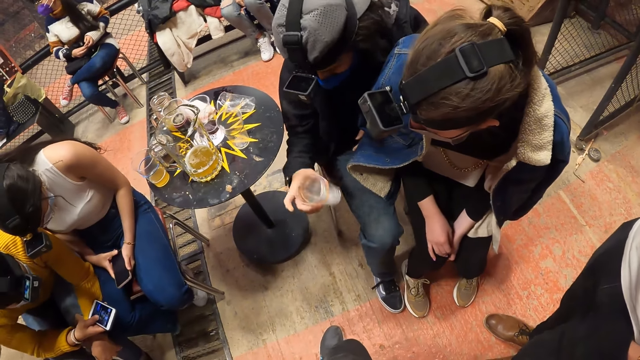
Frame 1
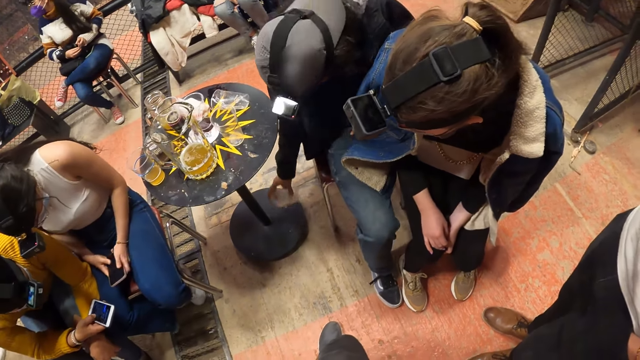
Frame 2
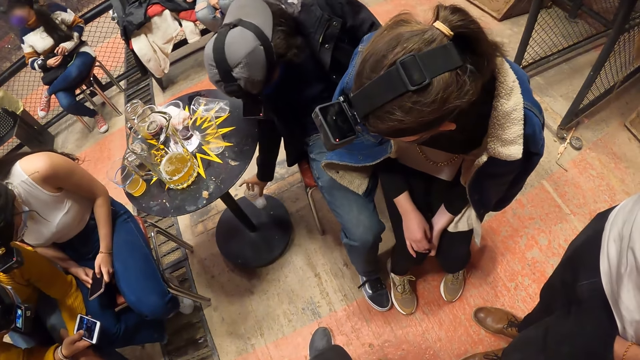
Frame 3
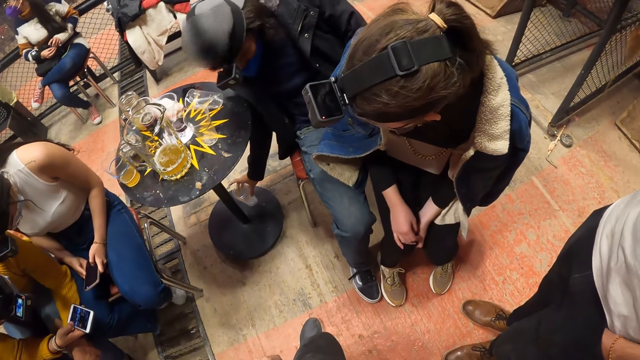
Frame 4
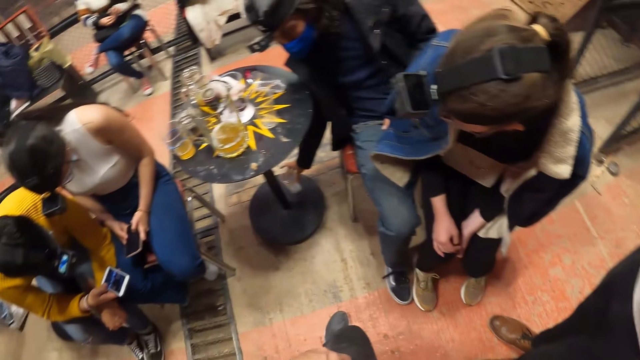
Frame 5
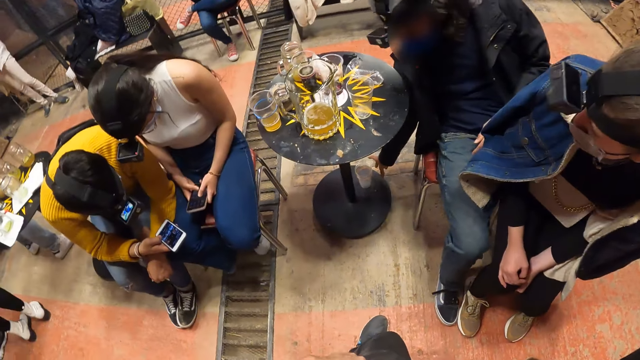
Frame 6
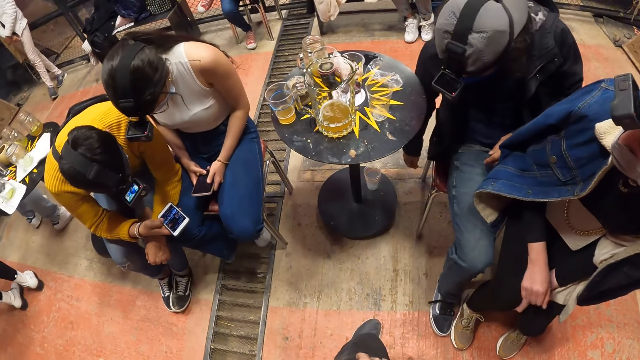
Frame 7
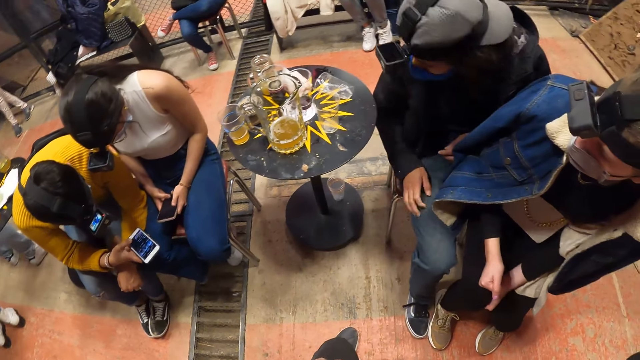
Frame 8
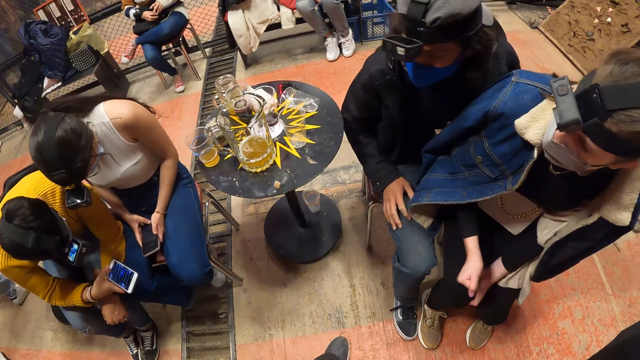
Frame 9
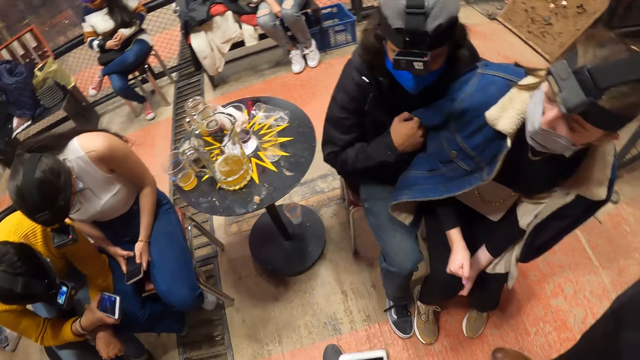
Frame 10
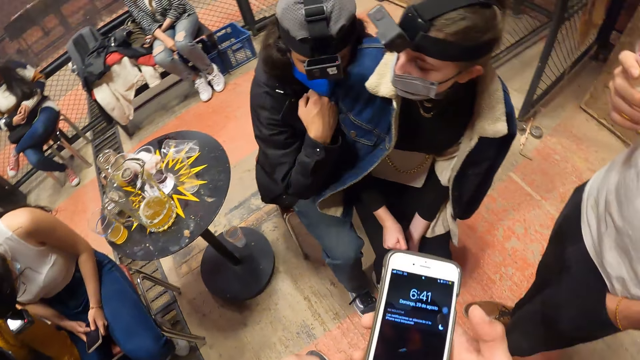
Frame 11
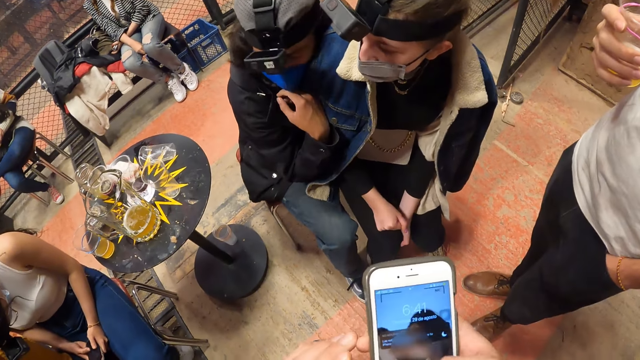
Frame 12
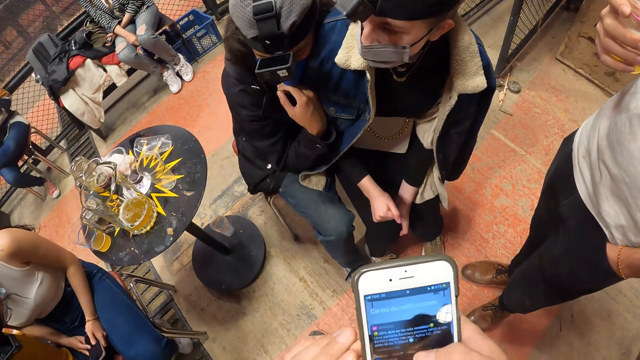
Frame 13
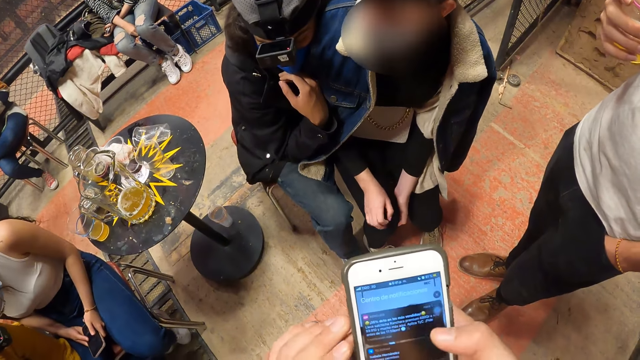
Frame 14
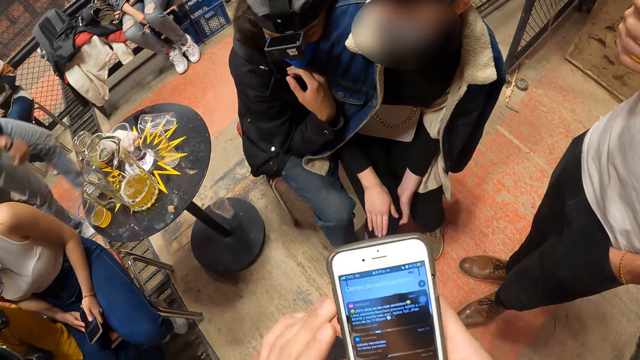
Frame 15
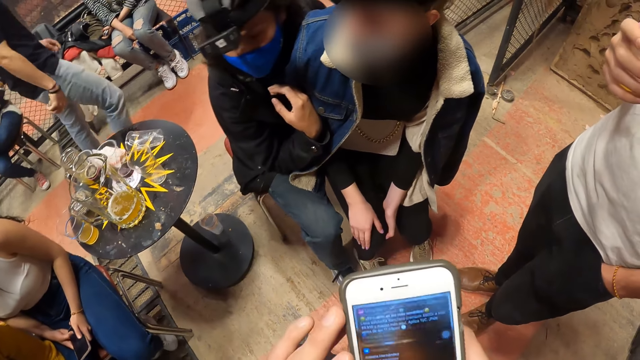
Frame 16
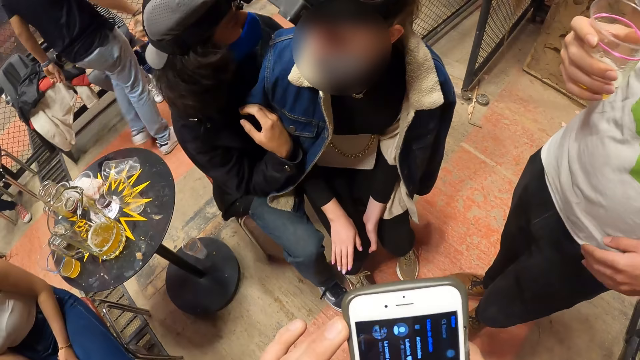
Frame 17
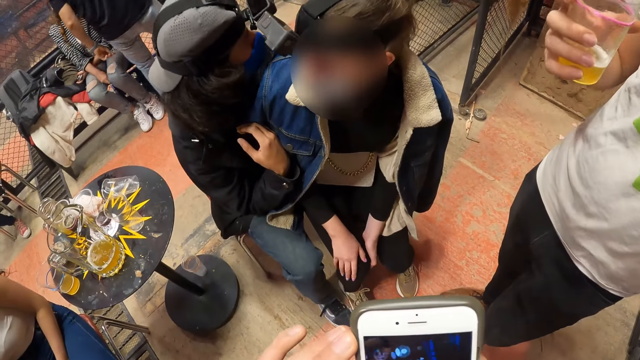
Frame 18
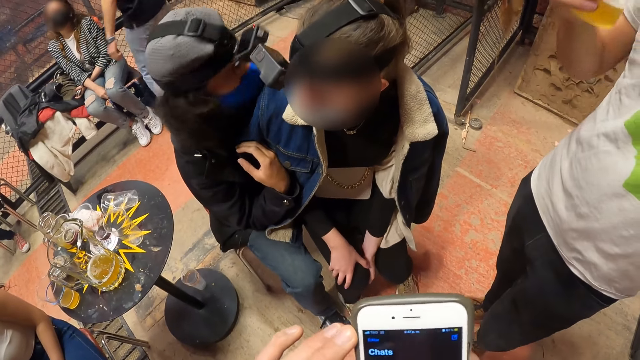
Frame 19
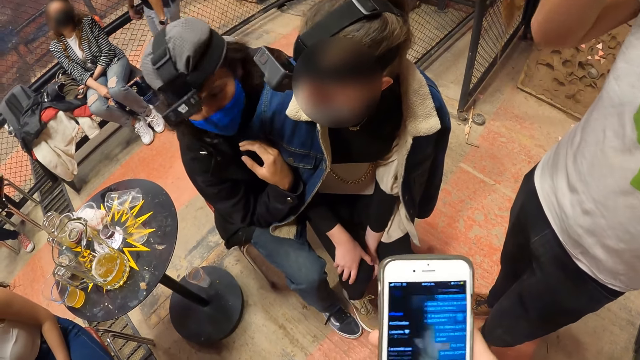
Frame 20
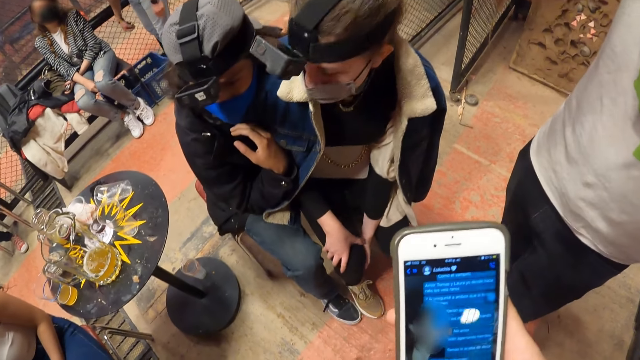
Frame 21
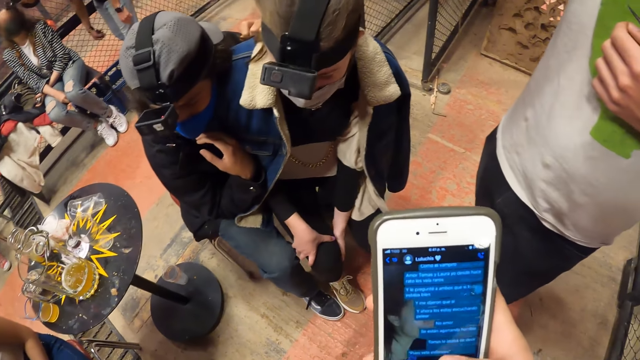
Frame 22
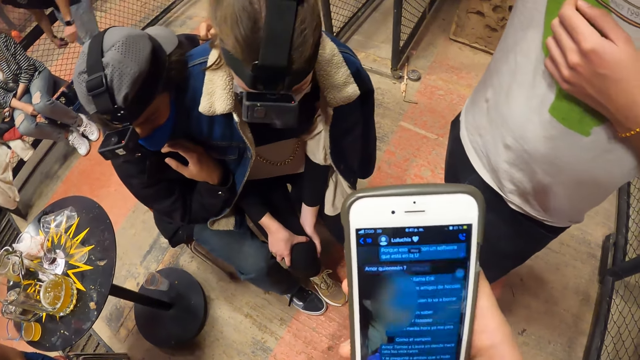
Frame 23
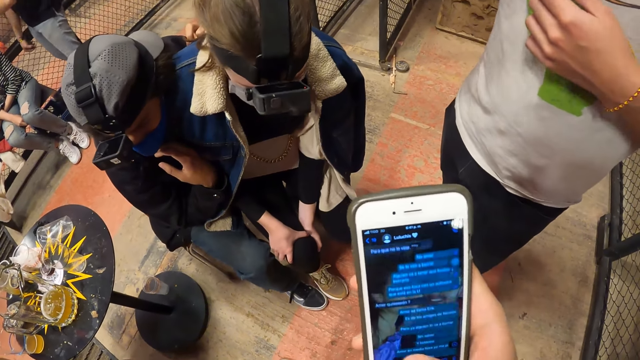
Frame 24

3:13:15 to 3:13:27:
A man drops the cups under the table with his right hand. The camera wearer operates a phone with his right hand. He operates the phone with both hands.

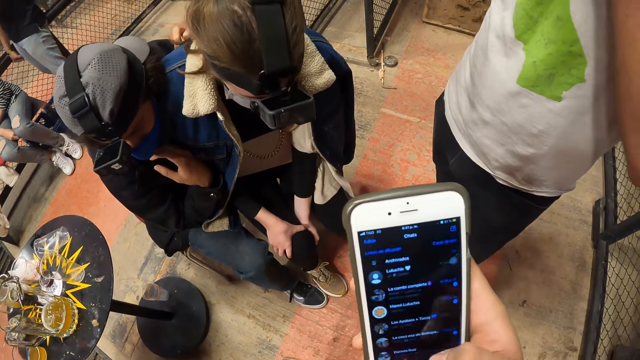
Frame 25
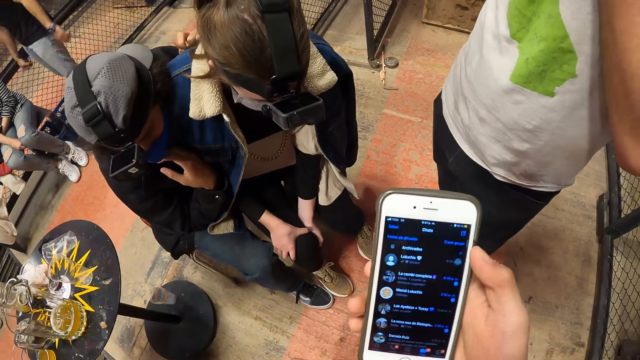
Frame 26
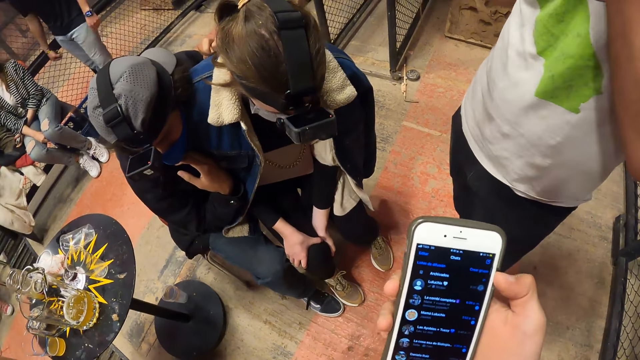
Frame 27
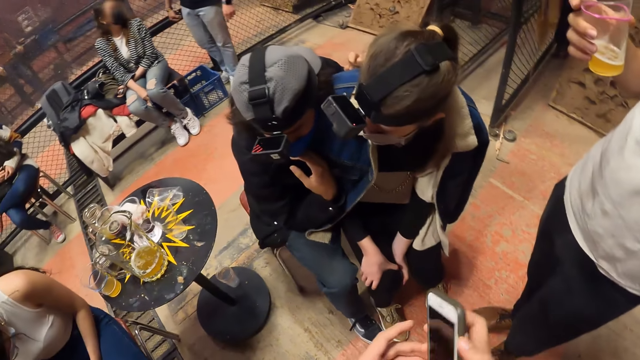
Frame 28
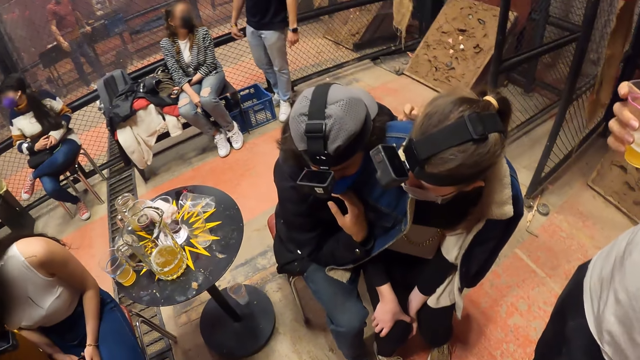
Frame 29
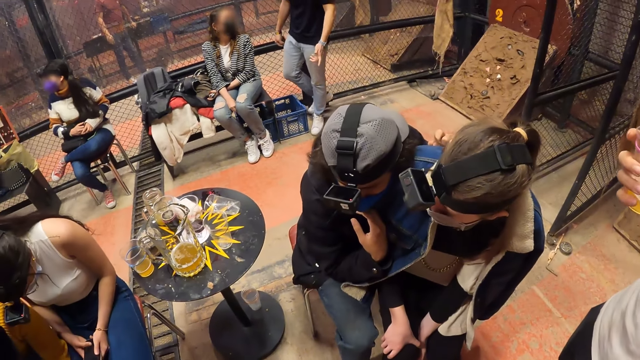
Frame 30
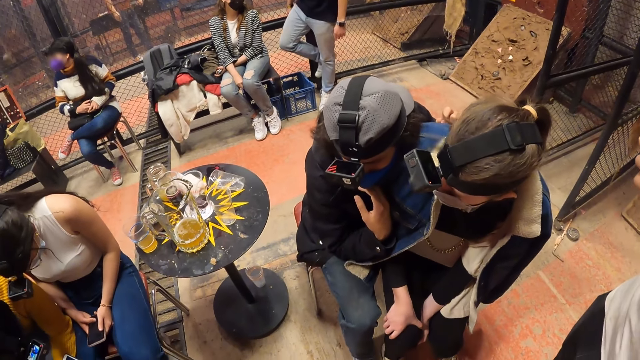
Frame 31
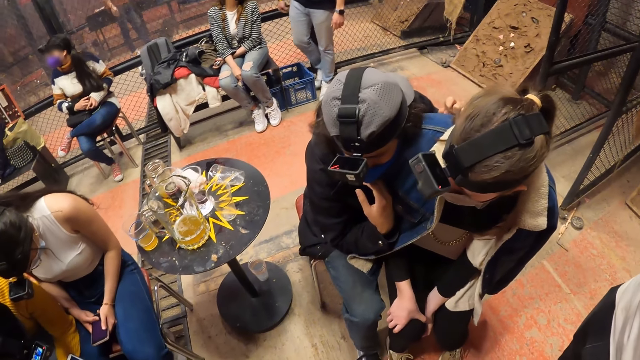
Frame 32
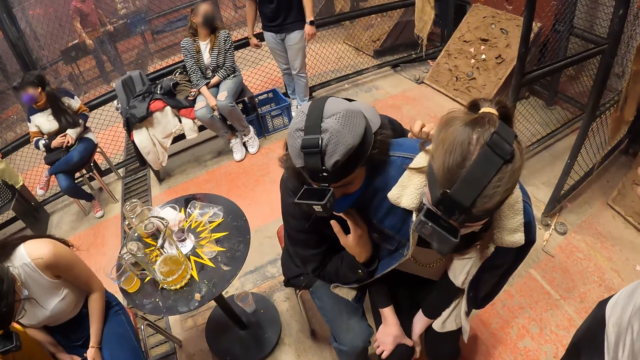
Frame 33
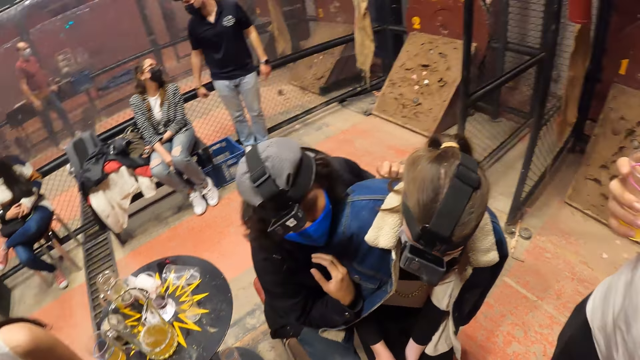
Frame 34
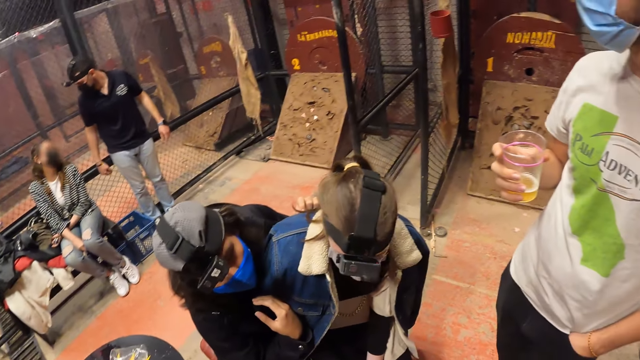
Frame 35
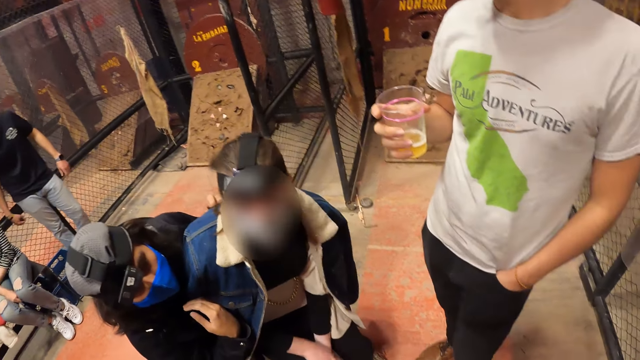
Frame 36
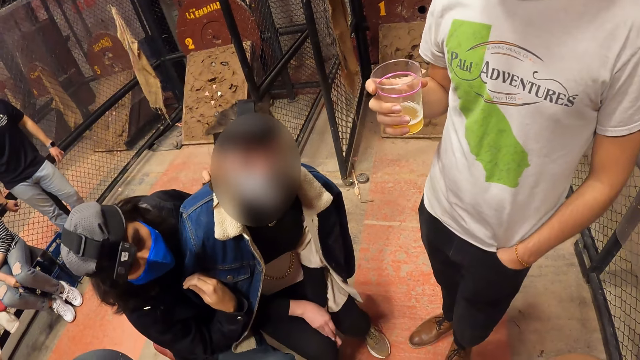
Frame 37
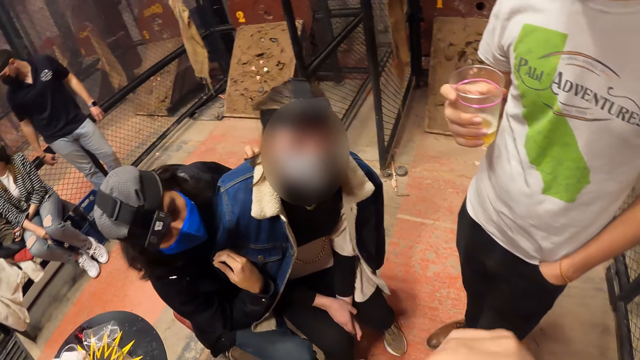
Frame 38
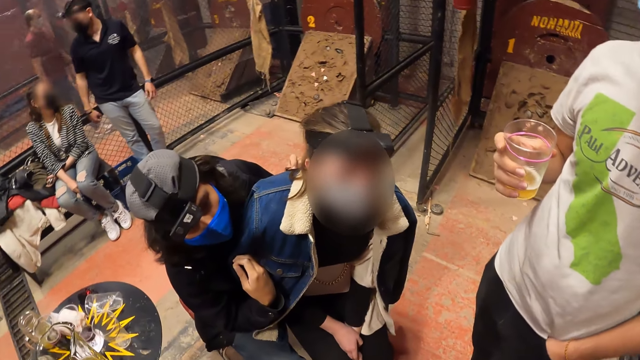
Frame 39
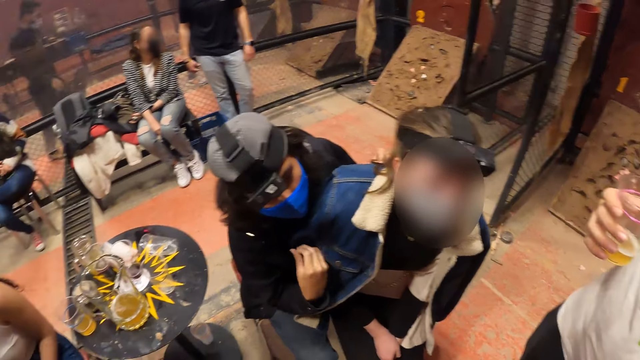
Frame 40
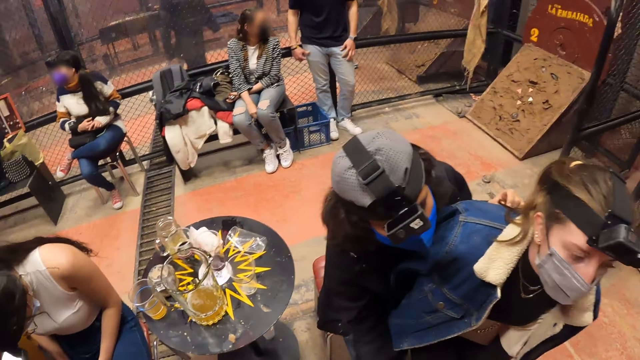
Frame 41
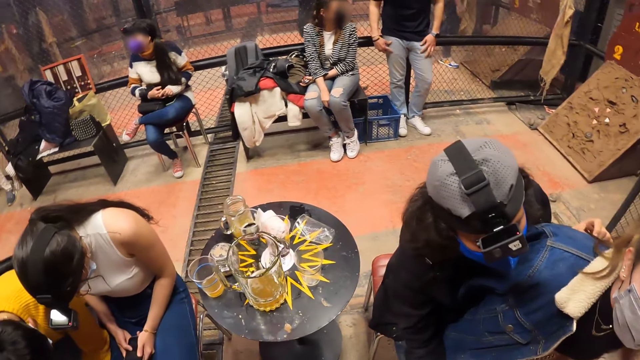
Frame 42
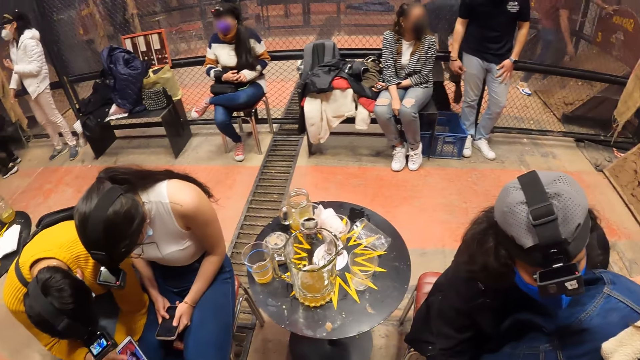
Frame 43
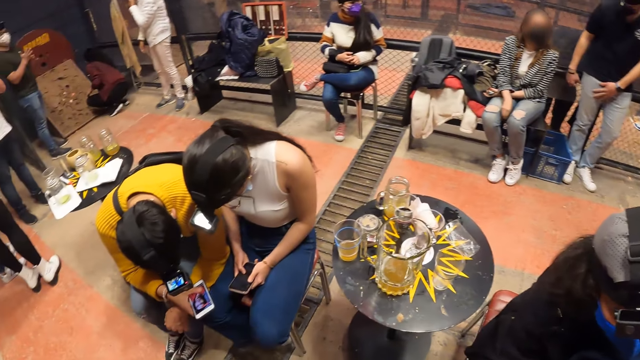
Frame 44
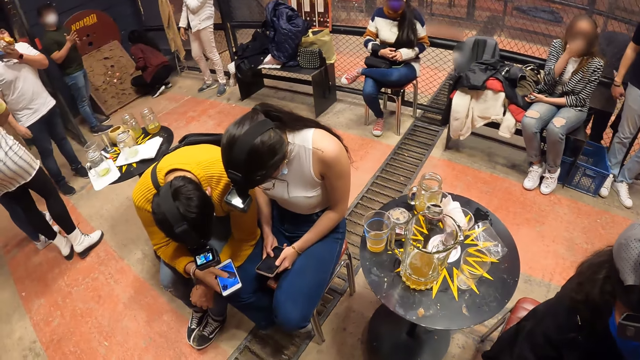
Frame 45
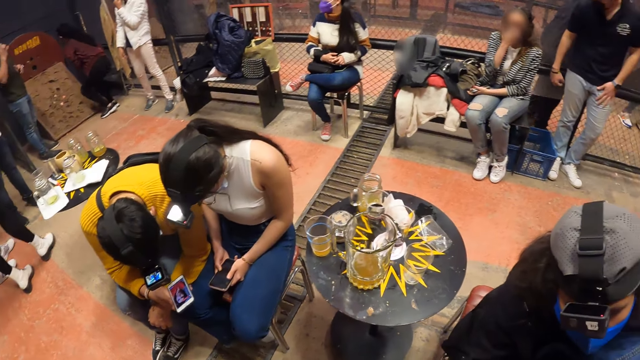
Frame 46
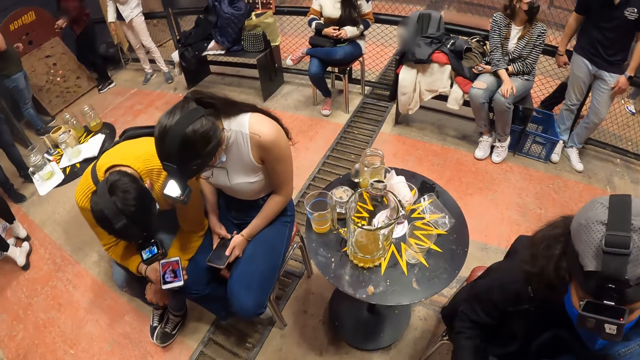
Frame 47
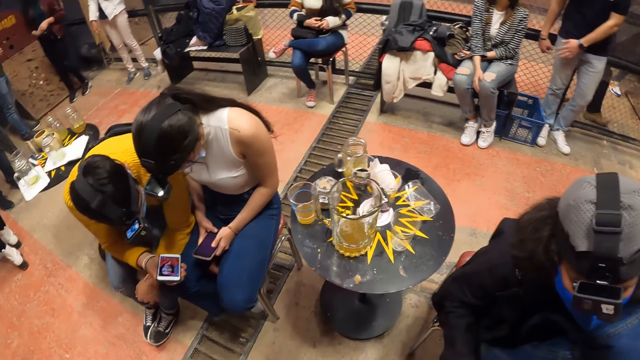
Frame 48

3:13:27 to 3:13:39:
The camera wearer looks around.
